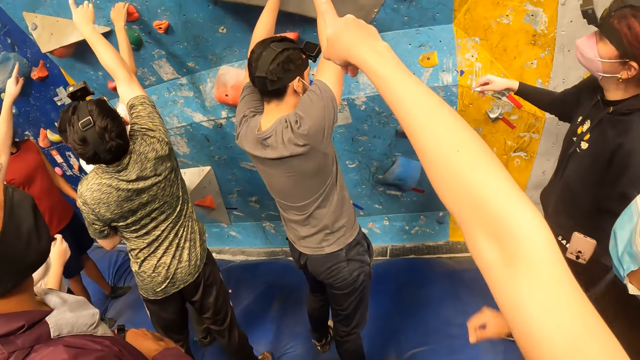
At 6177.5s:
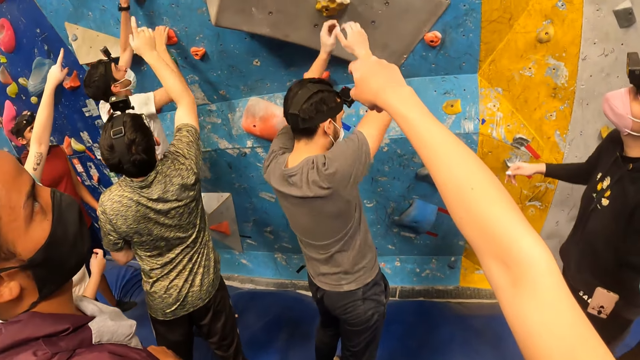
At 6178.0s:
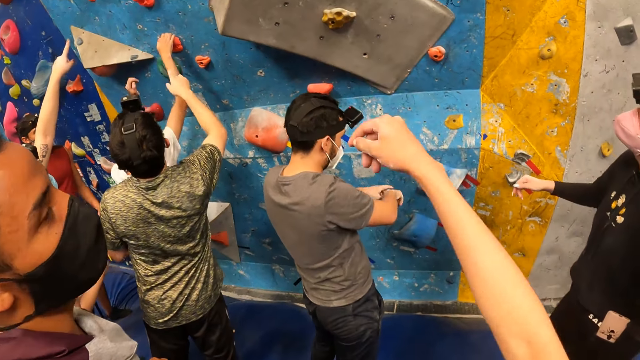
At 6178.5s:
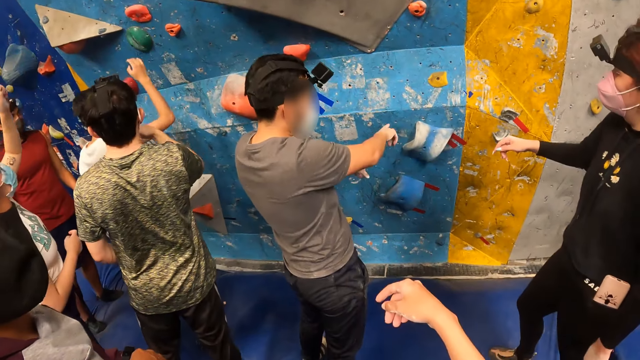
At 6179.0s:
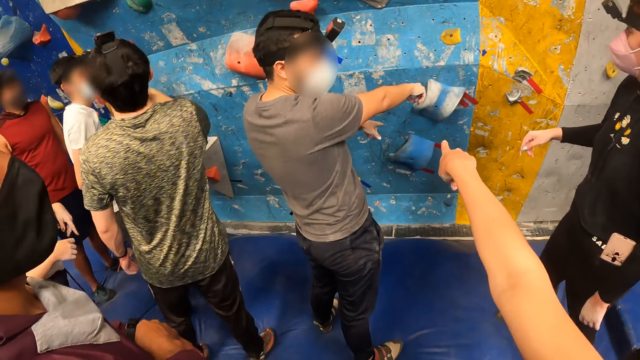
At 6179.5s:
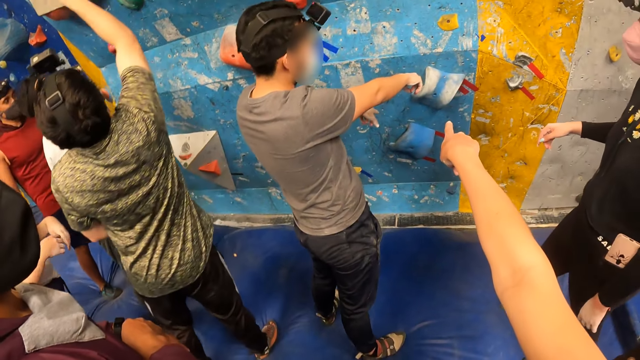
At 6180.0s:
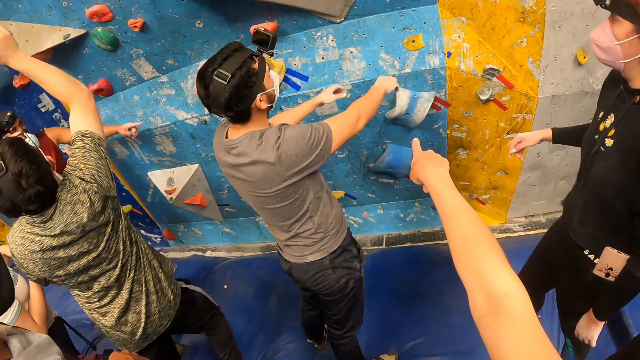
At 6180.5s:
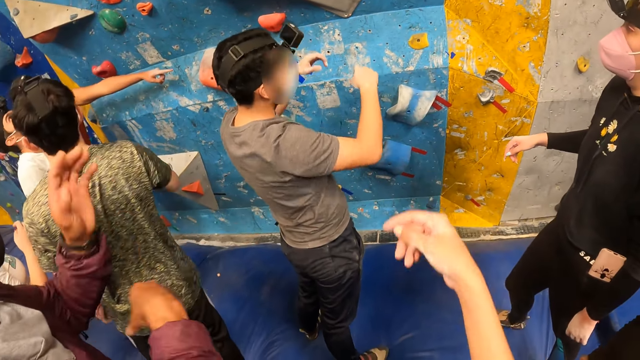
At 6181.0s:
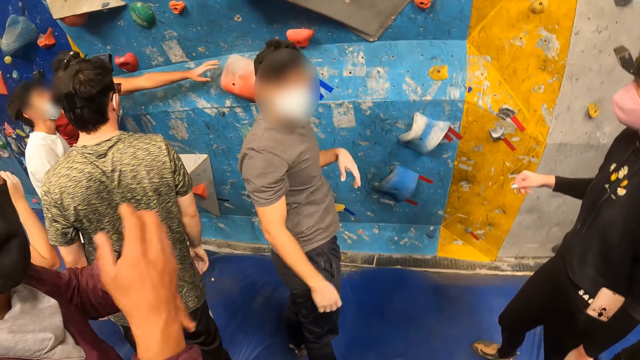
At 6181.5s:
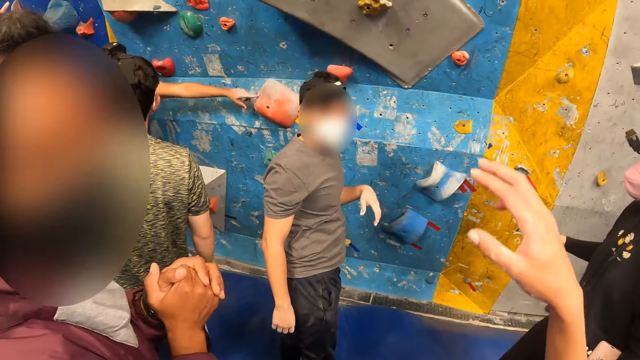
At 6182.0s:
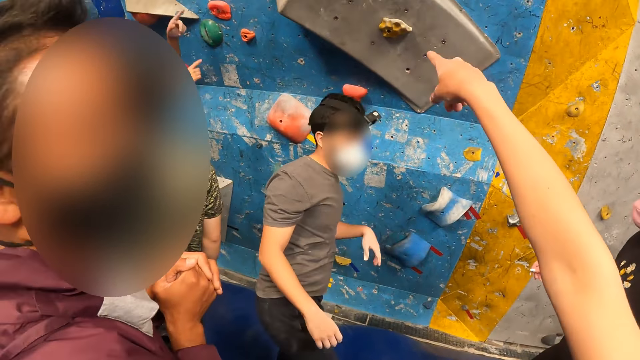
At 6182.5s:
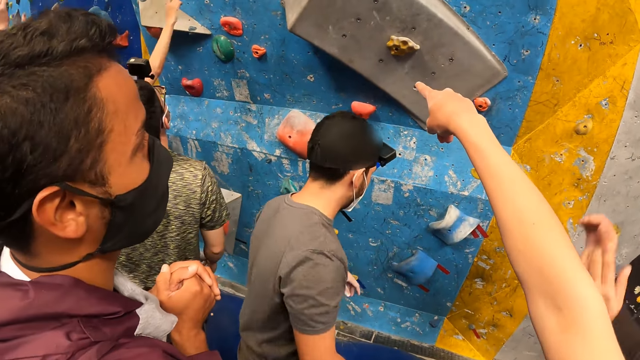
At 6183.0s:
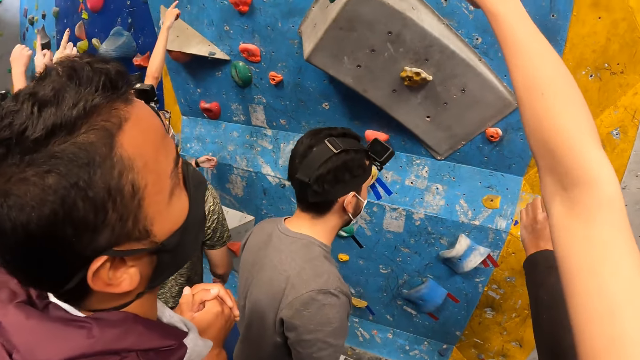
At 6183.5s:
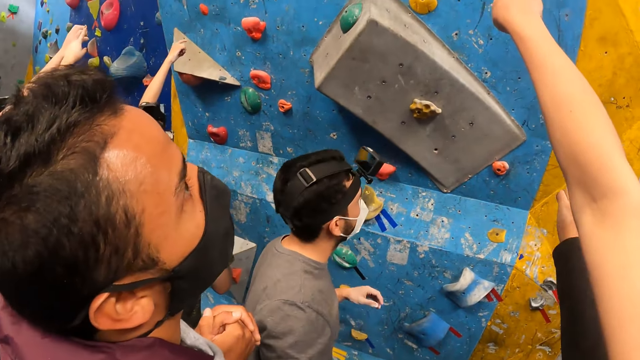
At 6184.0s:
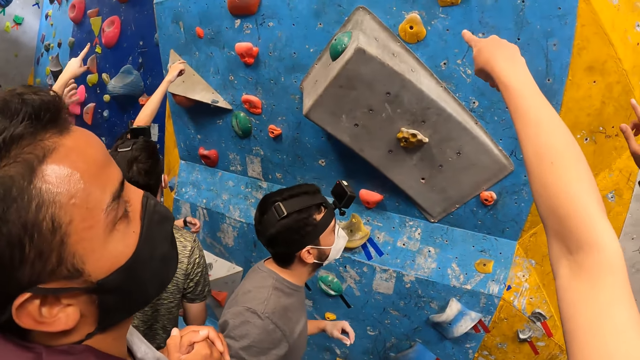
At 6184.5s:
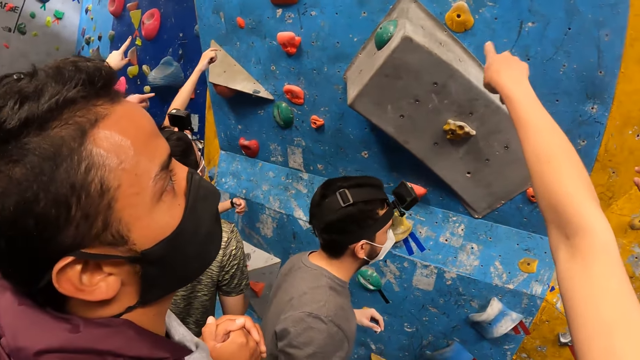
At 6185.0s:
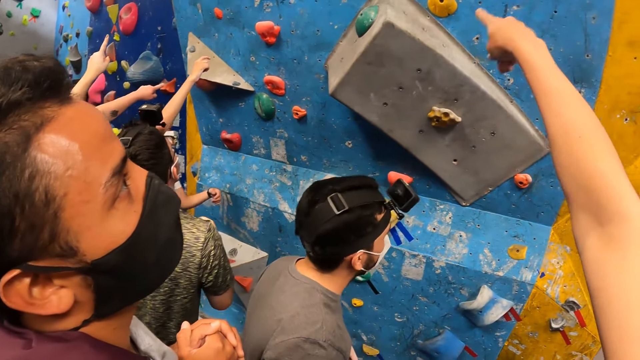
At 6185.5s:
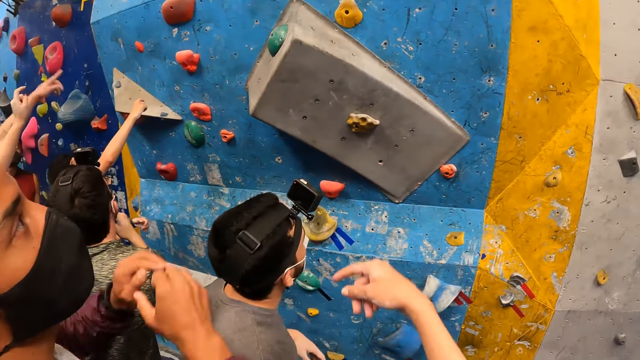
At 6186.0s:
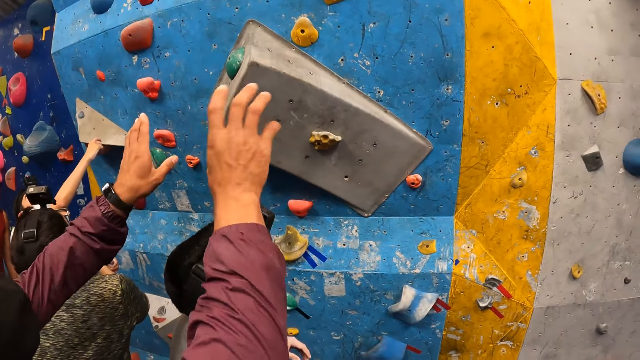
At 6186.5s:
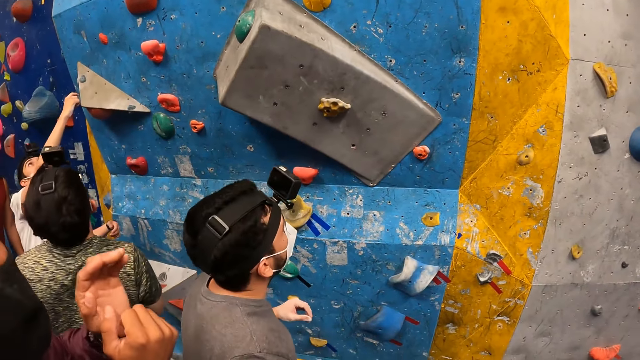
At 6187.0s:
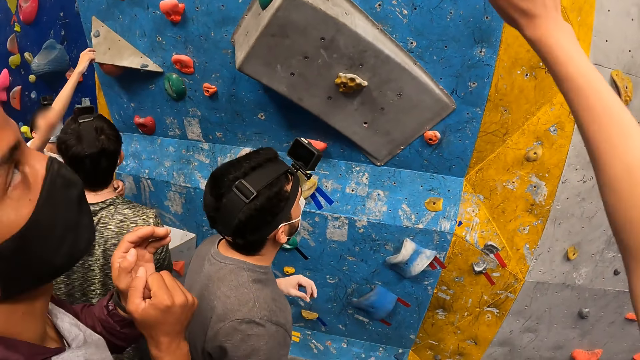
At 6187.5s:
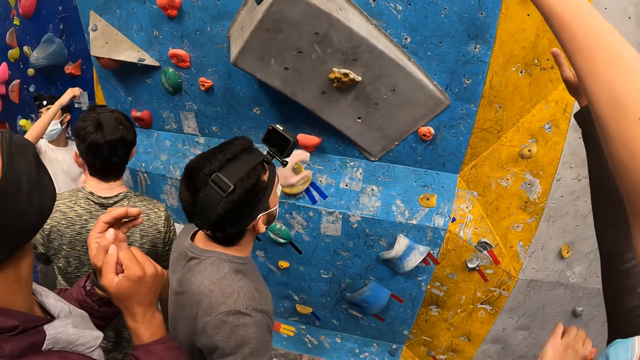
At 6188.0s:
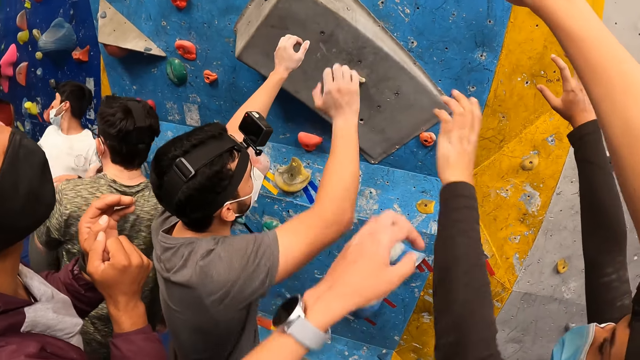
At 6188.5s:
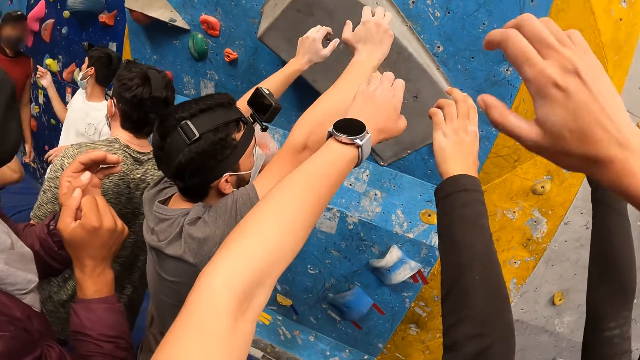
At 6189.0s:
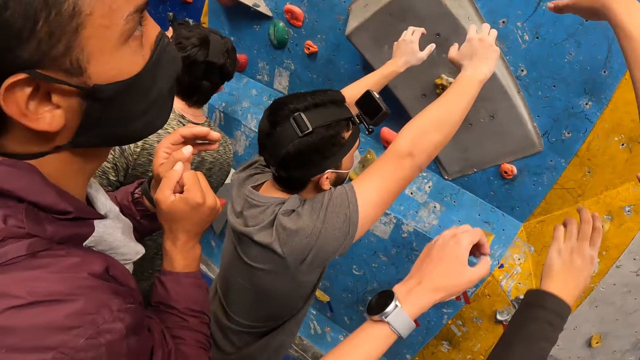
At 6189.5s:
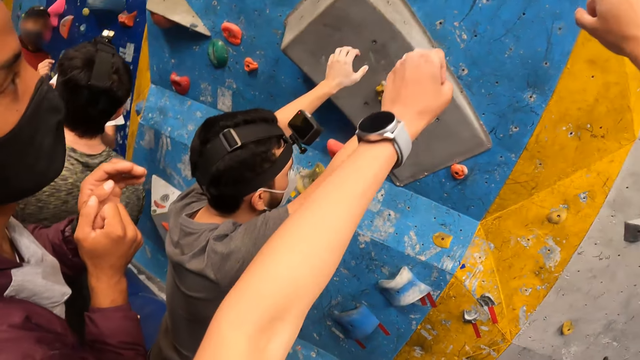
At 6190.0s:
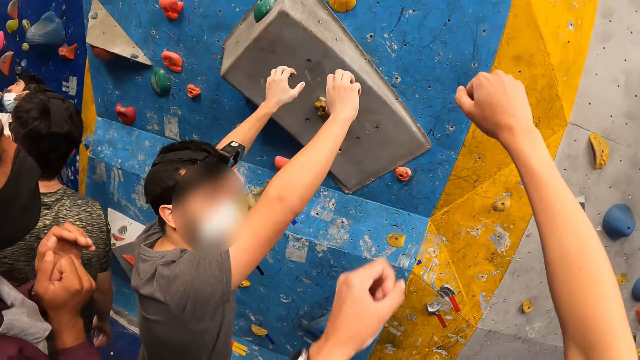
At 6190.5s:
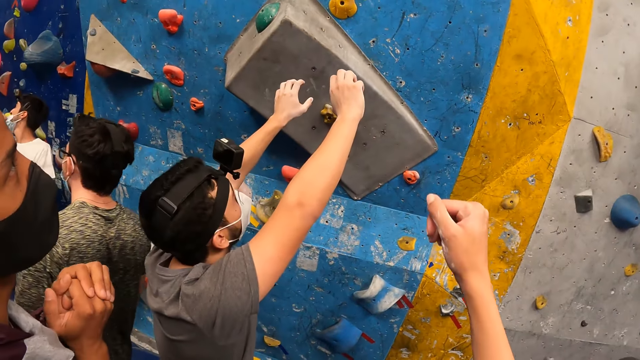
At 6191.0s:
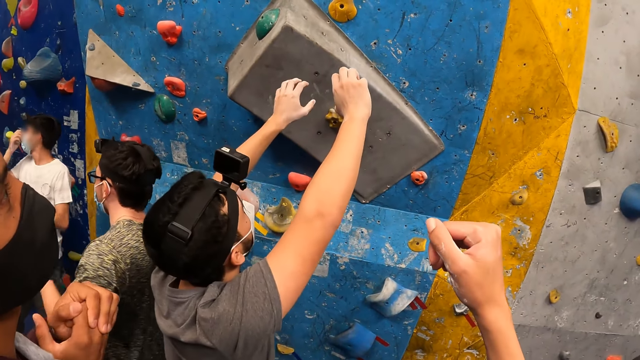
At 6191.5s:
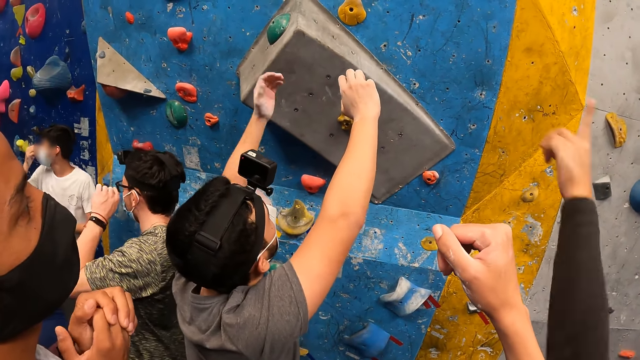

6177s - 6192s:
The camera wearer points at the obstacles on the wall with her right hand. A man converses with a person, another person, a woman and another woman. The camera wearer converses with the first person, the man, the first woman and the other woman.

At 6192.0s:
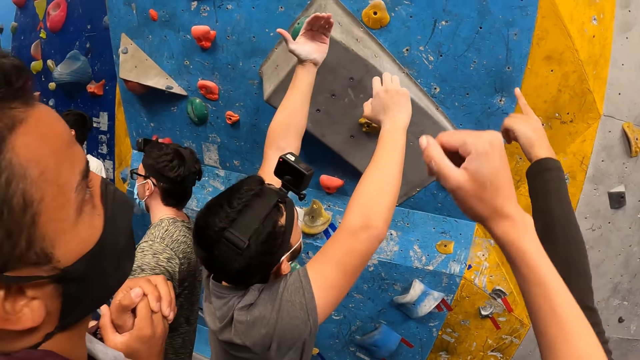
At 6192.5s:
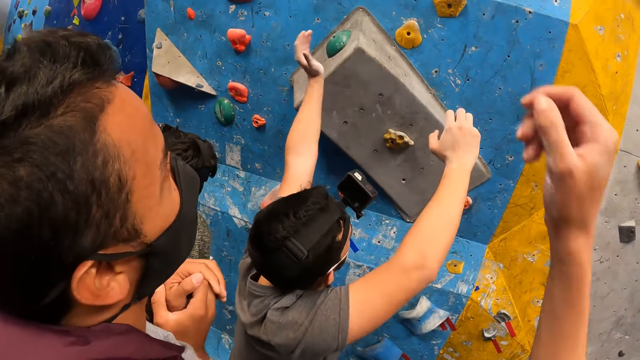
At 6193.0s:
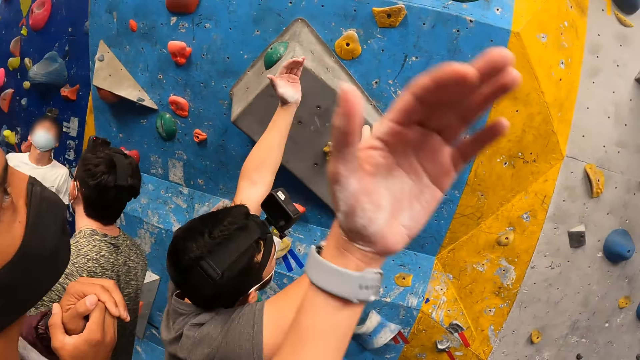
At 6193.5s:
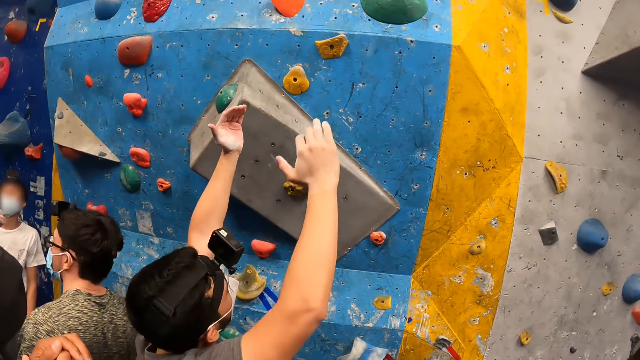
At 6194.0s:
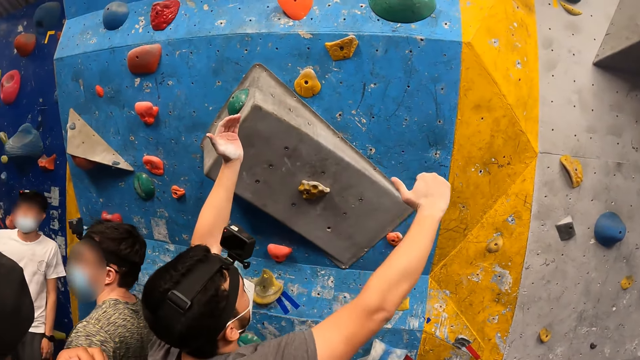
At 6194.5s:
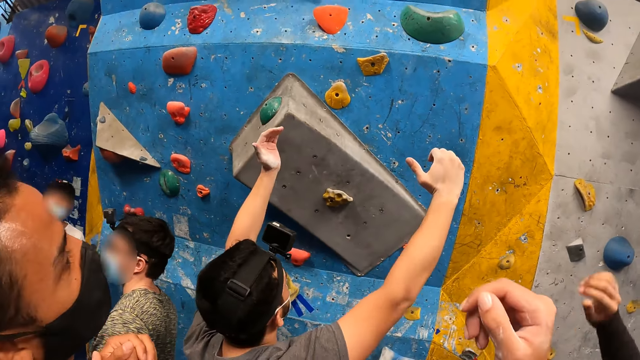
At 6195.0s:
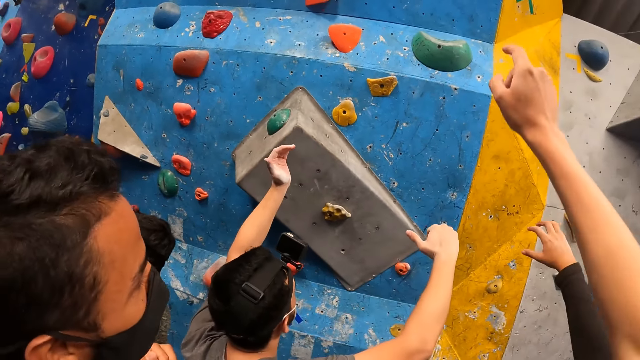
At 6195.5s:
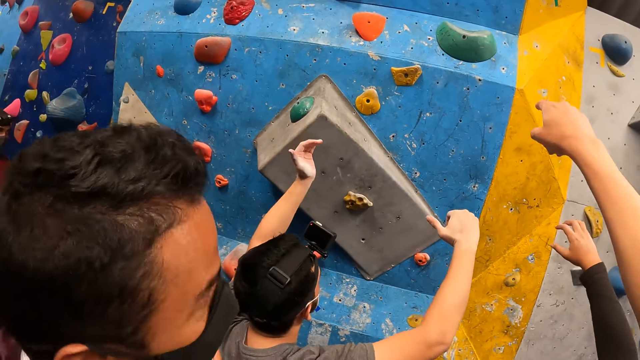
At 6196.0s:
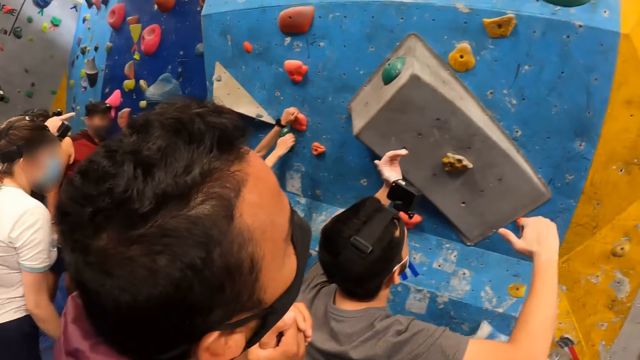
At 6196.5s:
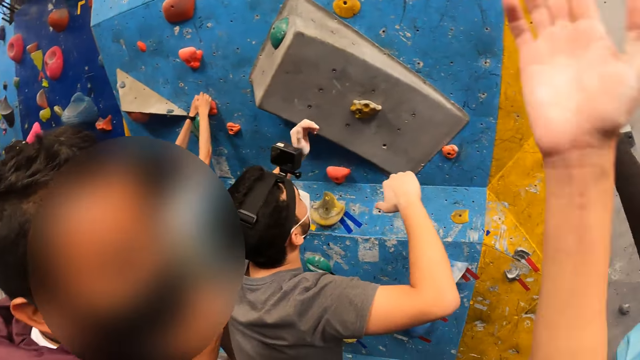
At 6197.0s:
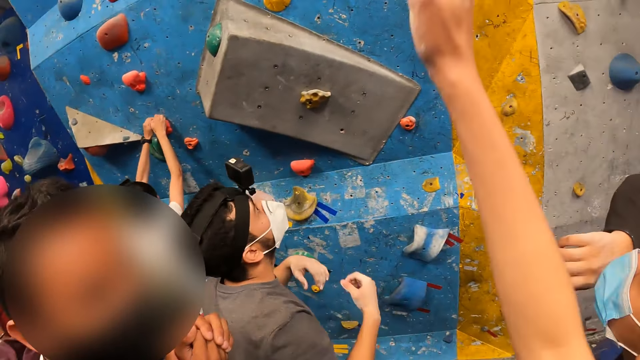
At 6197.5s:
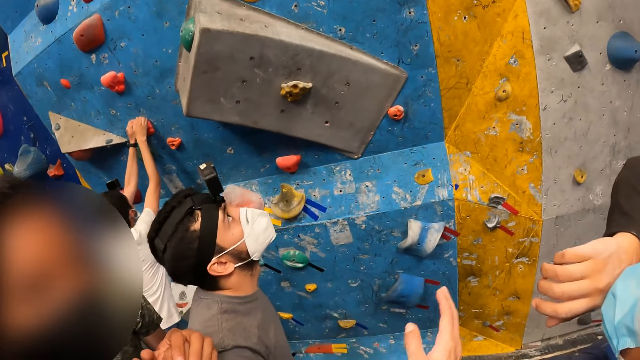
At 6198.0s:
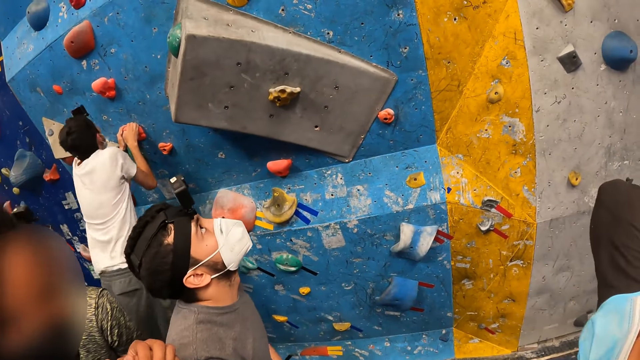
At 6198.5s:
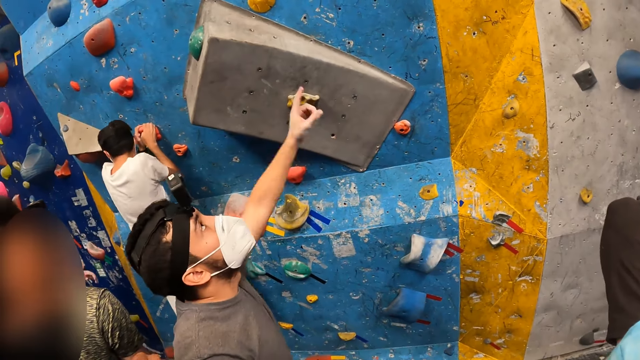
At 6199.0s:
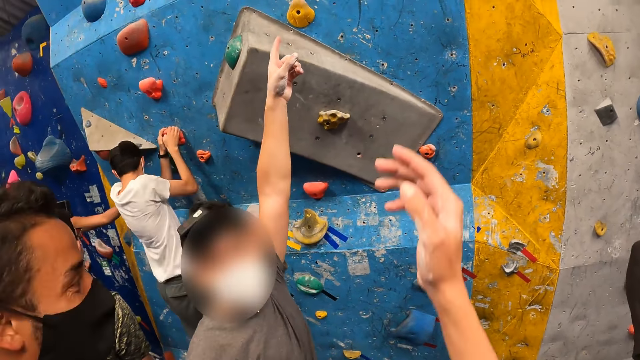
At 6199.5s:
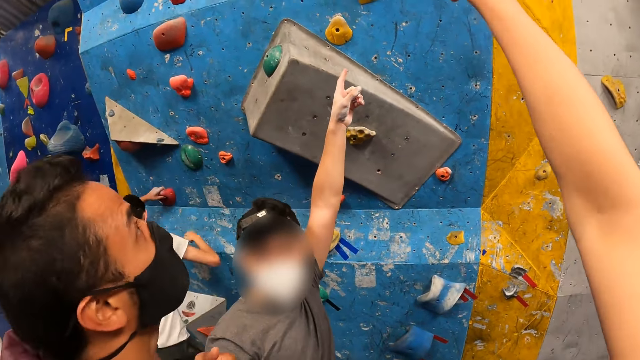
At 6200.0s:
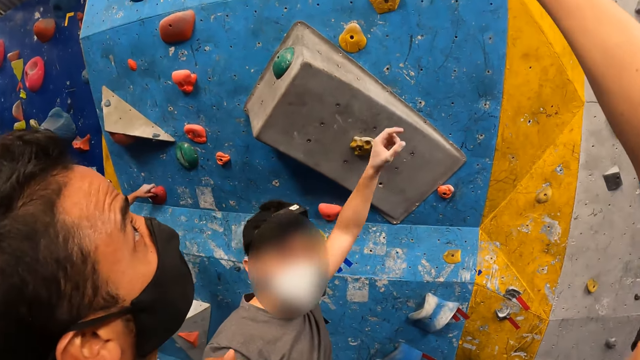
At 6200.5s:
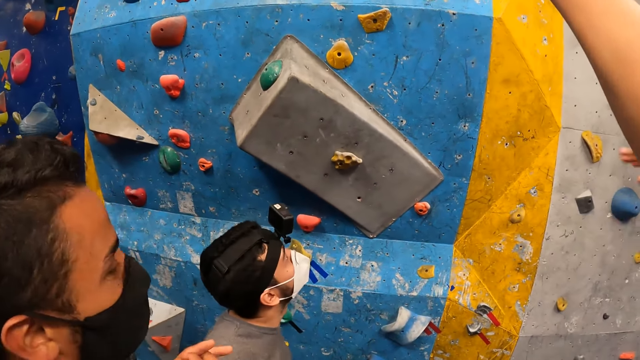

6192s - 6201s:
A person converses with a man, another person, a woman and another woman. The camera wearer converses with the first person, the man, the first woman and the other woman. The first person converses with the man, the other person, the first woman and the other woman. The camera wearer converses with the first person, the man, the first woman and the other woman.
